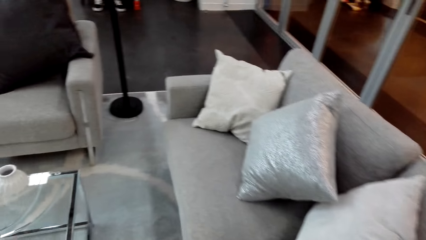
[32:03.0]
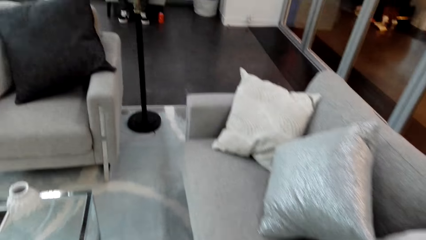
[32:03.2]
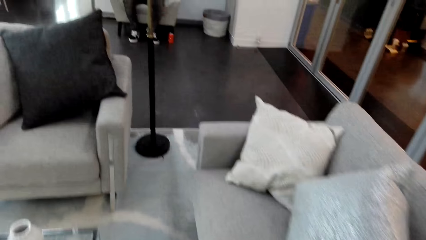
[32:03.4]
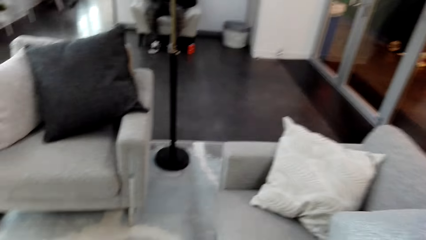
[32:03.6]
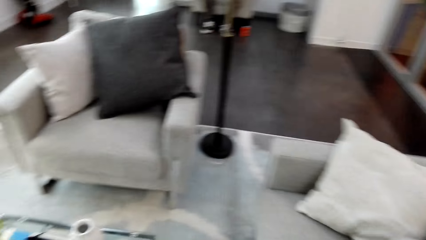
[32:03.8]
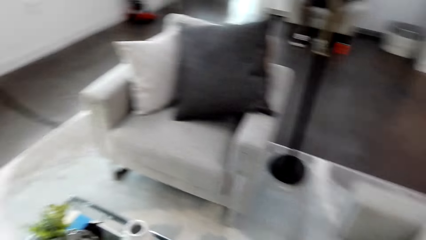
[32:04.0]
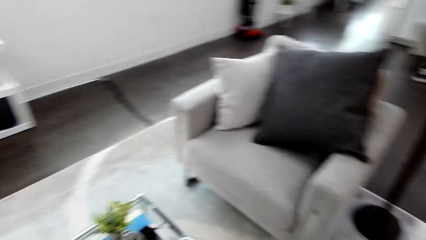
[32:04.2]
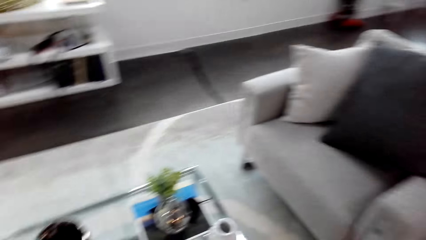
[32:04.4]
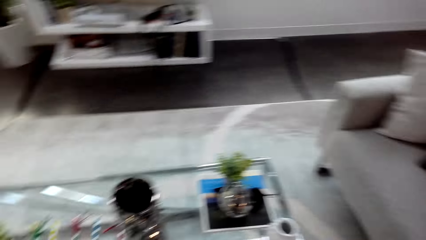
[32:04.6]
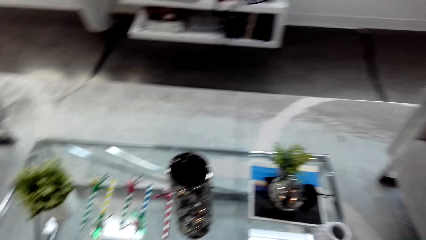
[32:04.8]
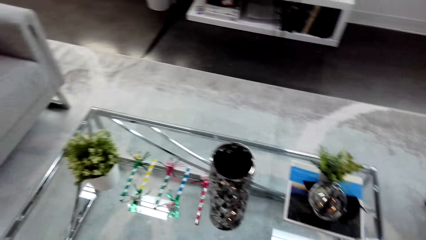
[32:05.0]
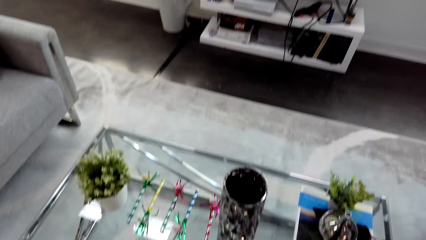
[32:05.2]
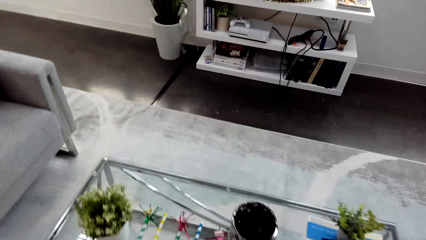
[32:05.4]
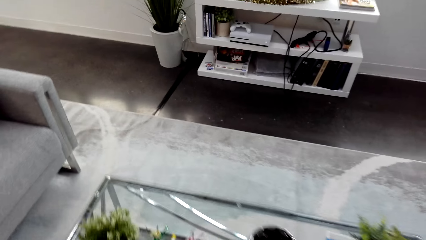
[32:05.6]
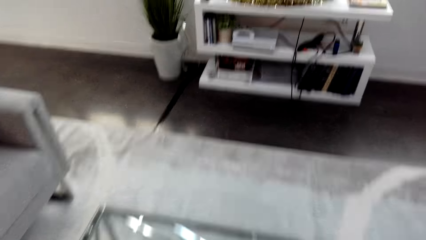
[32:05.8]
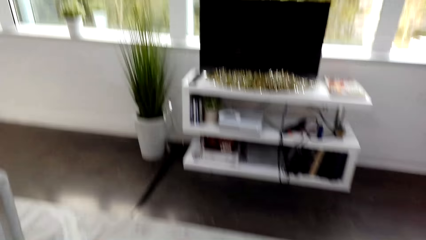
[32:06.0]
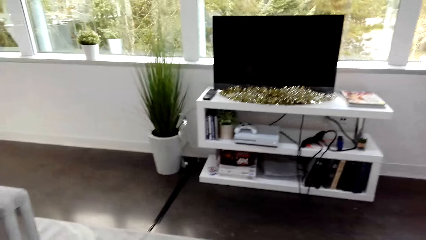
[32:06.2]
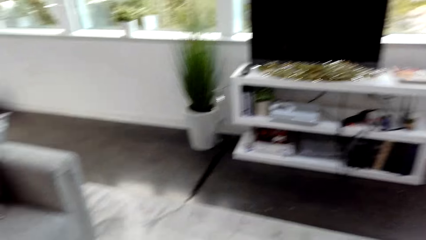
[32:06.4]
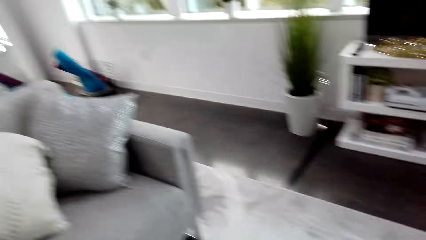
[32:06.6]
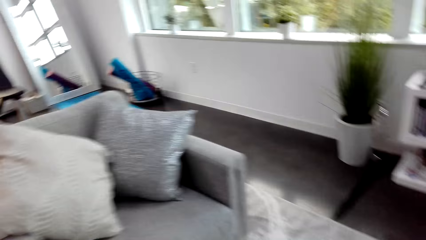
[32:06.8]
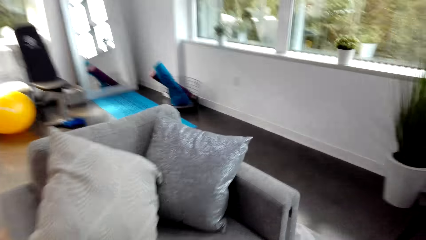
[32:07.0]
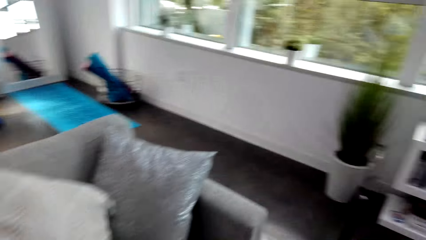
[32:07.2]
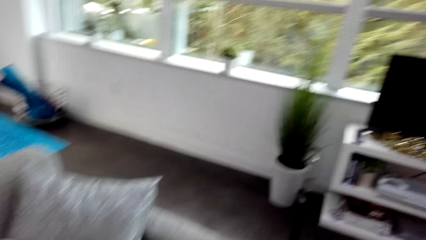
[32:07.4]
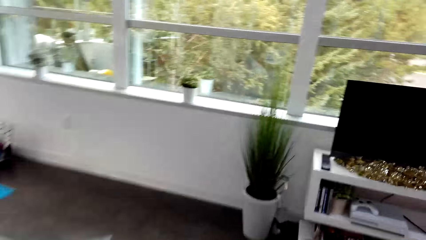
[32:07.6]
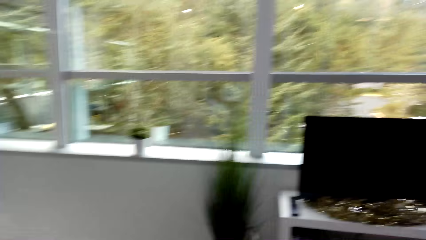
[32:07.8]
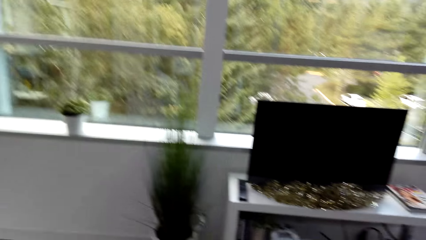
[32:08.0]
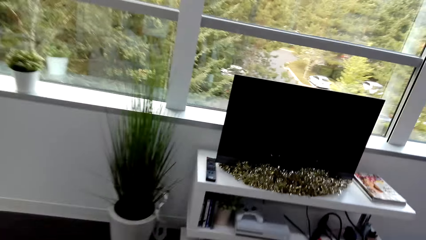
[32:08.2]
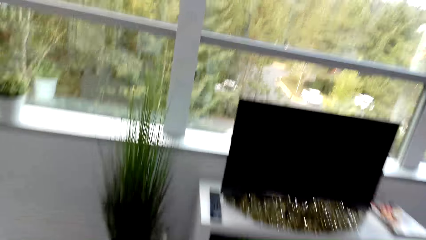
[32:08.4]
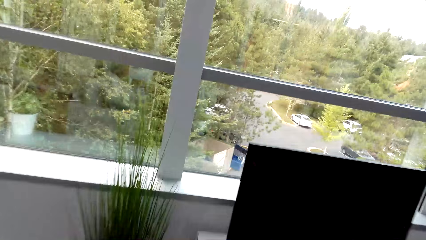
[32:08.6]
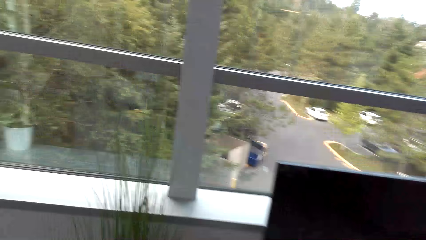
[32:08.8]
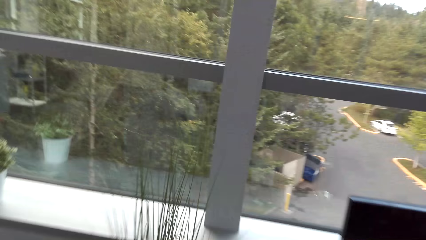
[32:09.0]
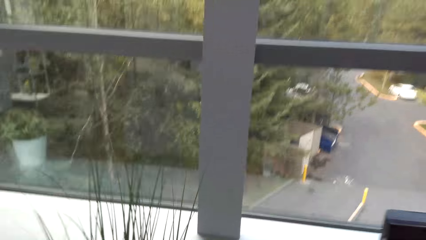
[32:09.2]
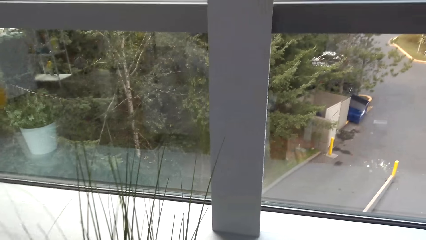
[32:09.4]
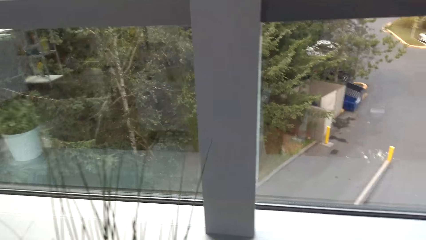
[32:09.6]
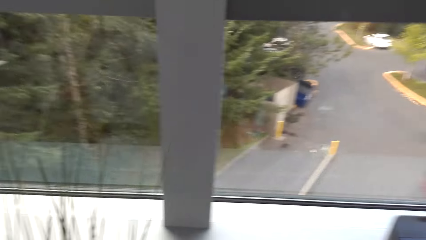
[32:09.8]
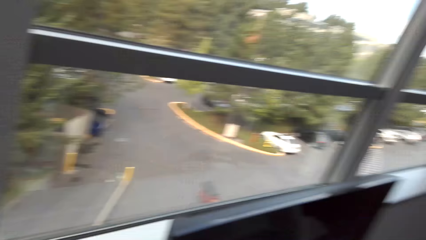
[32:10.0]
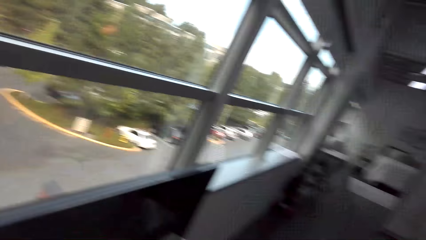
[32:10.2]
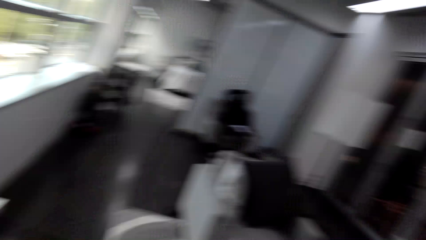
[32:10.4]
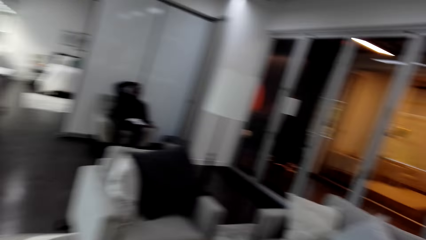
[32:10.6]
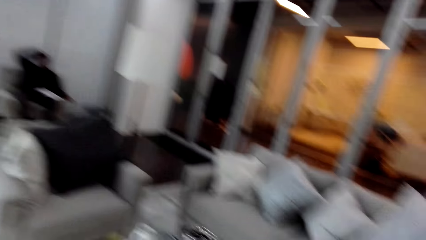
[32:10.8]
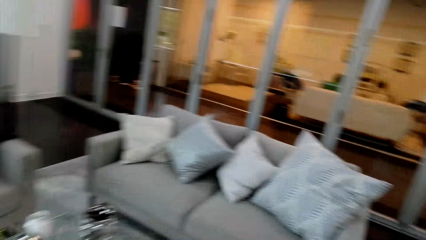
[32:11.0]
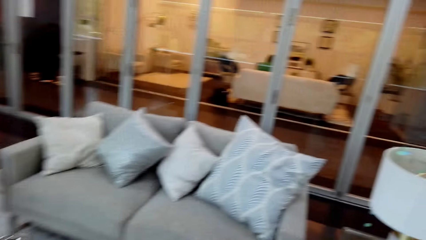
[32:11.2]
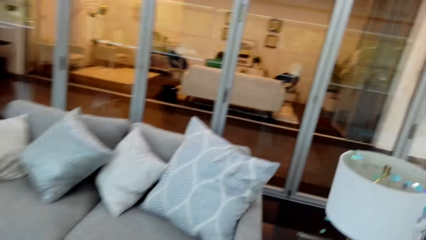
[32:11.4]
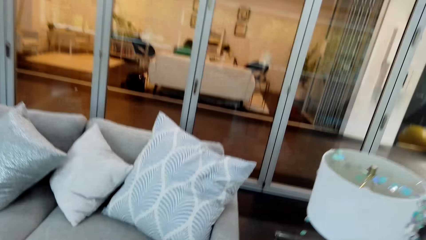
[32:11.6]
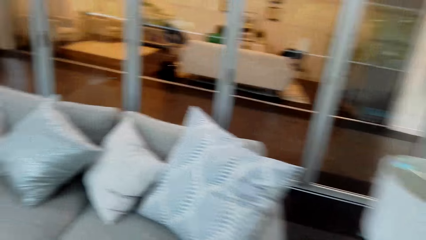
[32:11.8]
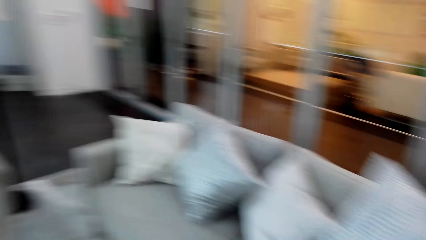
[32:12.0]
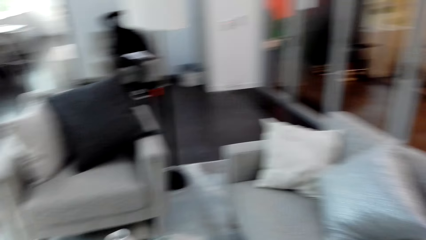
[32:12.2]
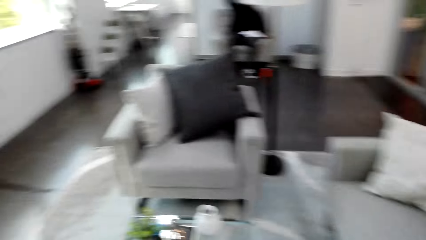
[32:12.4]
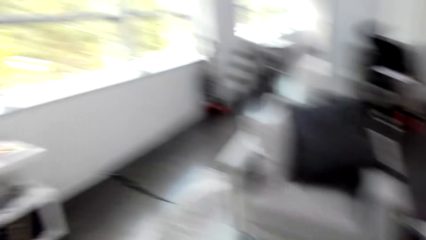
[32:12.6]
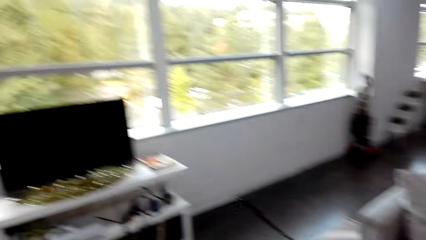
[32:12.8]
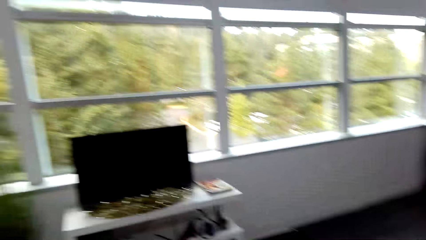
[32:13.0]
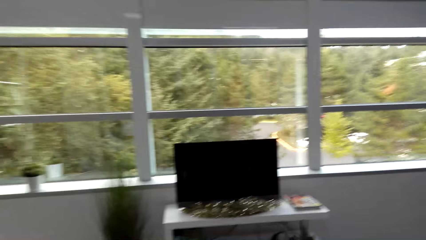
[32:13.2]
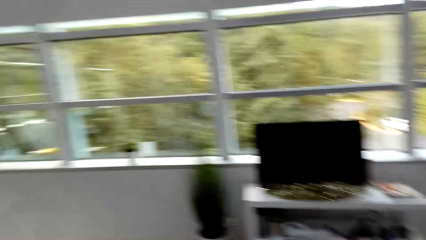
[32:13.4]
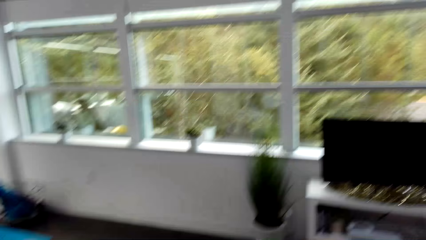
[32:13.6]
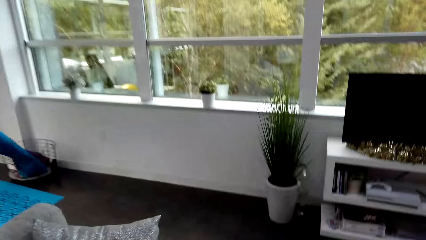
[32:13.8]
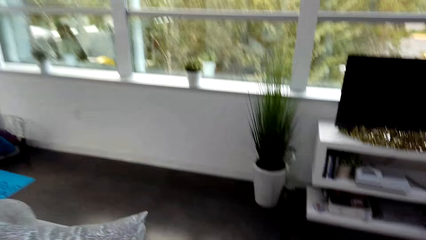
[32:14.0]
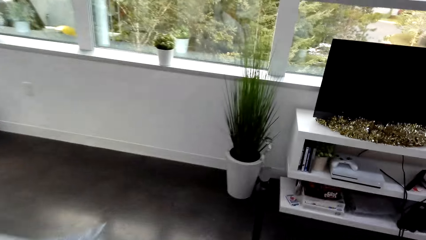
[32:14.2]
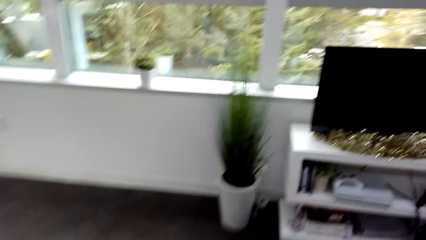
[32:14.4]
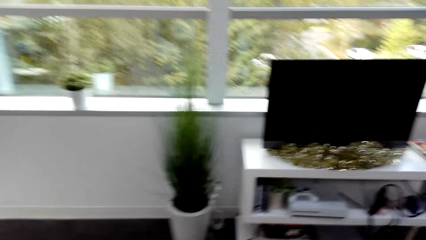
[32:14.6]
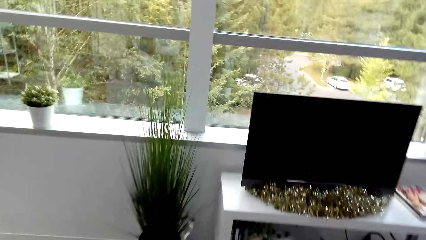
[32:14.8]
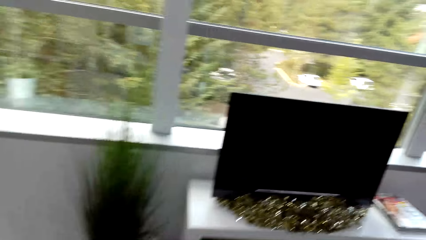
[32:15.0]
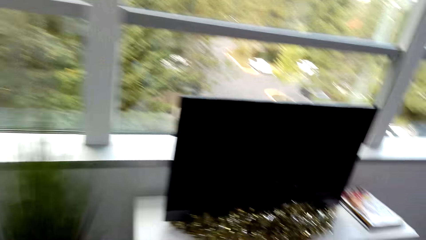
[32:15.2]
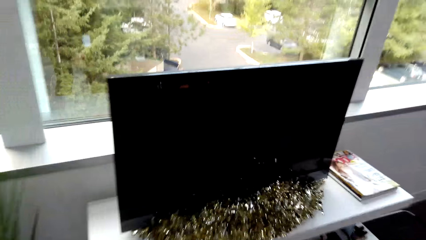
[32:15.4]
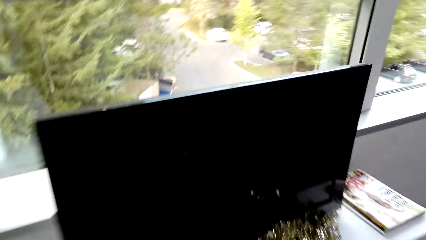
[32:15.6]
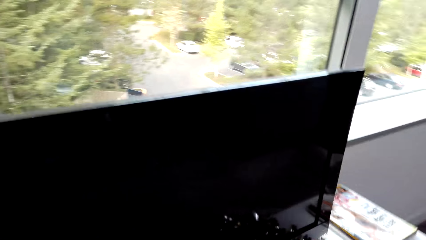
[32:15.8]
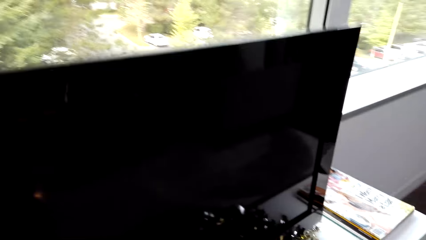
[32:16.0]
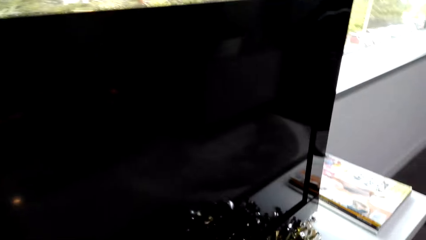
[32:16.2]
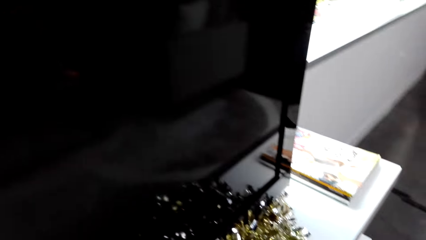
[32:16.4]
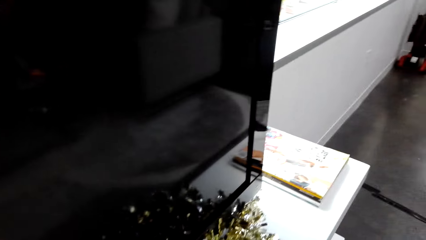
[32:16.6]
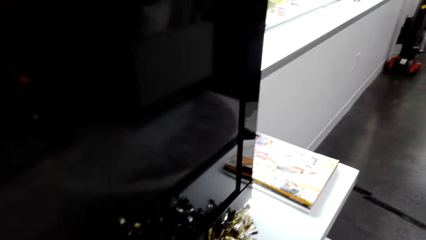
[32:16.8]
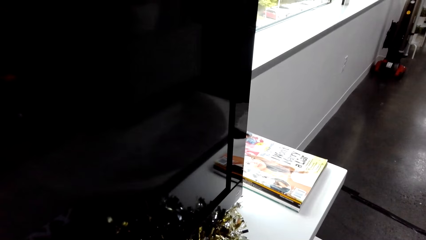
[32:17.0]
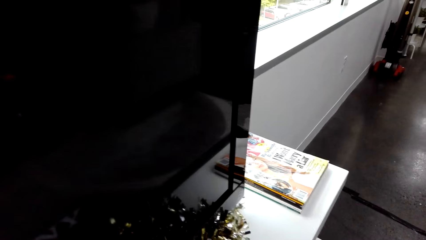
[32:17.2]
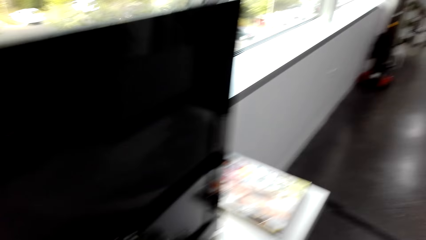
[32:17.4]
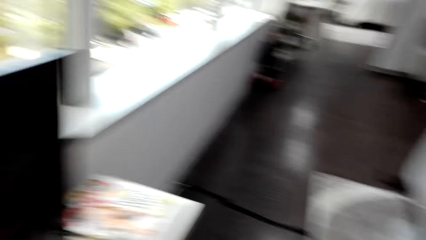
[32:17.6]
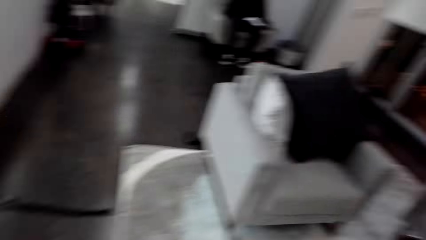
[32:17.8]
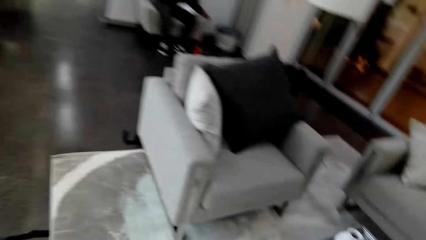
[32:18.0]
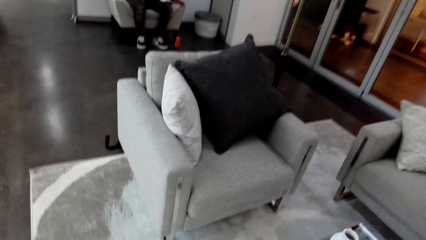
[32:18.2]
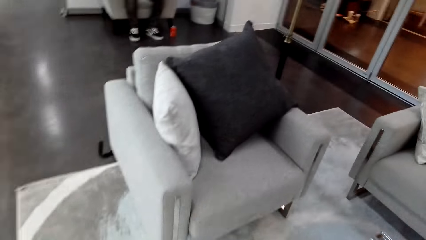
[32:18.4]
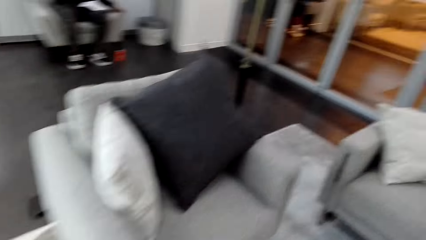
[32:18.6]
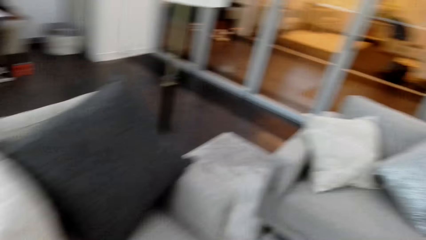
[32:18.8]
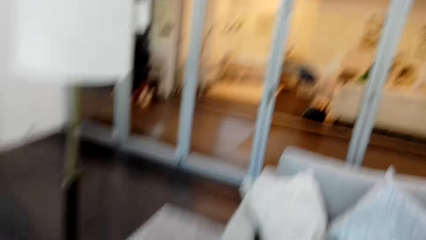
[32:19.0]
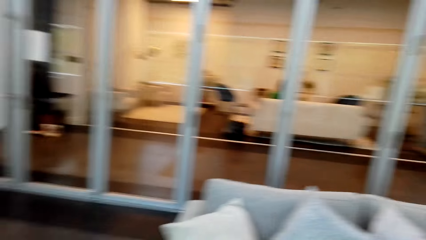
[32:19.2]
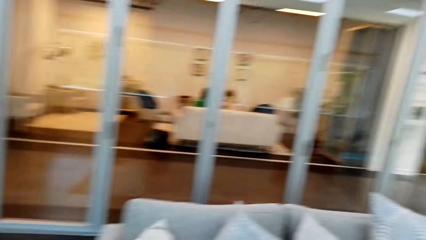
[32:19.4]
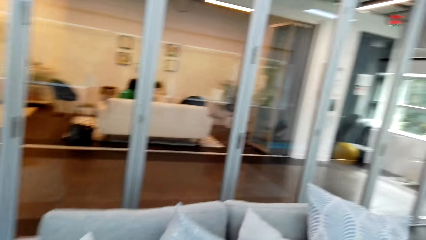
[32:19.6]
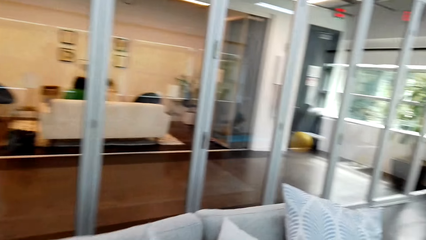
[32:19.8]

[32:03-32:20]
The camera wearer gazes at items on the coffee table. A man converses with the camera wearer. The camera wearer walks towards the TV. The man converses with the camera wearer. The camera wearer grabs something on the TV stand. The man converses with the camera wearer. The camera wearer turns around and walks to the sofa. The man converses with the camera wearer. The camera wearer turns around. The man converses with the camera wearer. The camera wearer walks back to the TV. The man converses with the camera wearer. The camera wearer does something on the TV stand. They walk back to the sofa.
